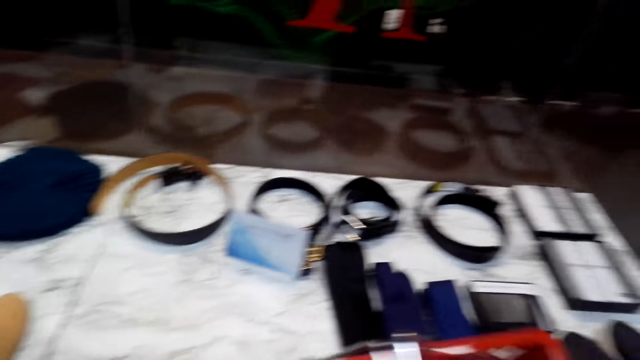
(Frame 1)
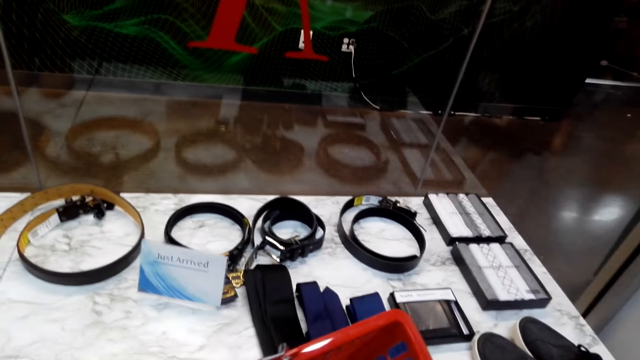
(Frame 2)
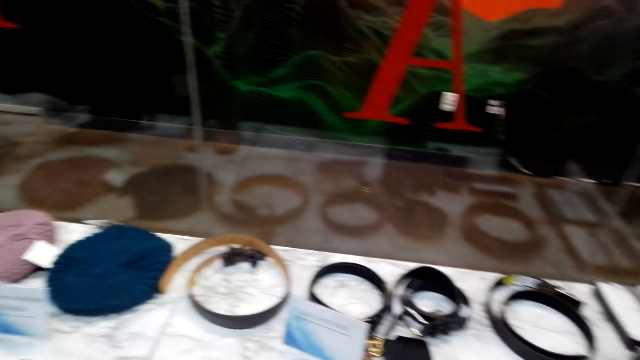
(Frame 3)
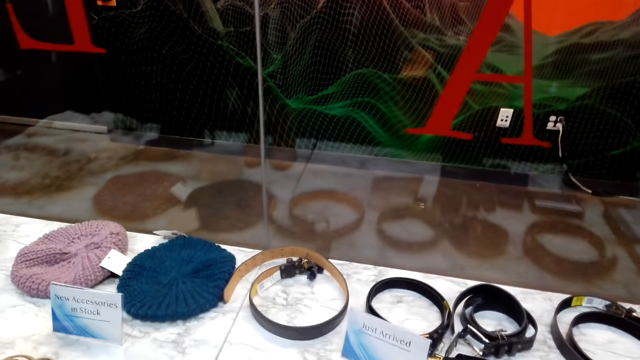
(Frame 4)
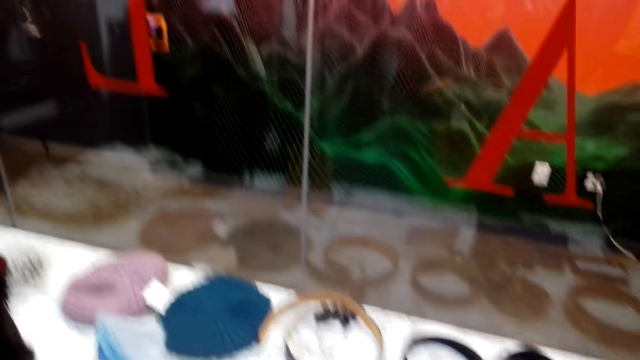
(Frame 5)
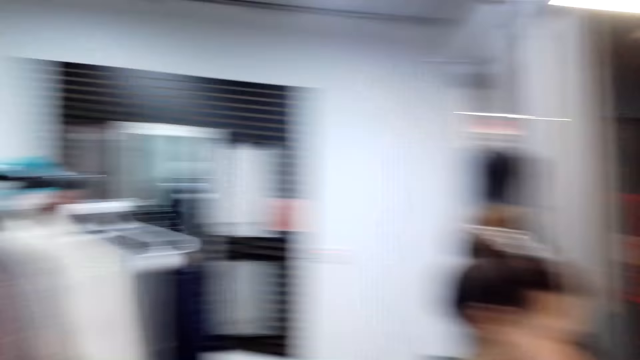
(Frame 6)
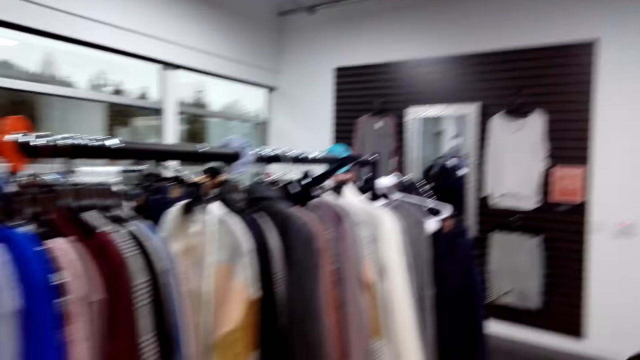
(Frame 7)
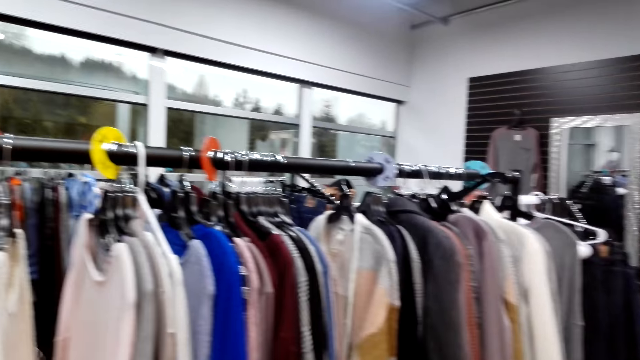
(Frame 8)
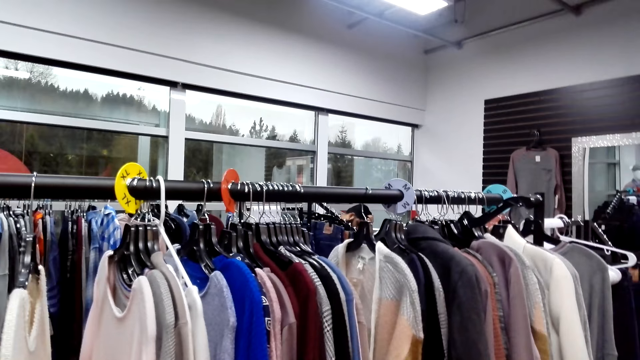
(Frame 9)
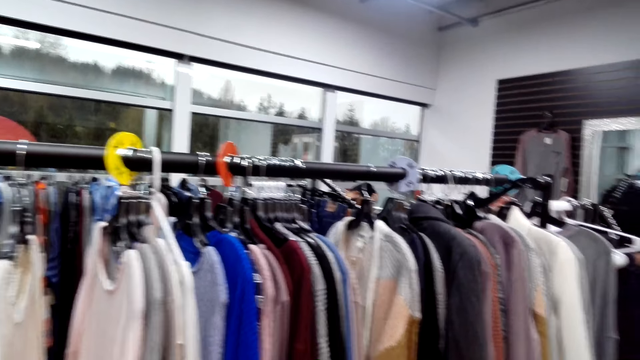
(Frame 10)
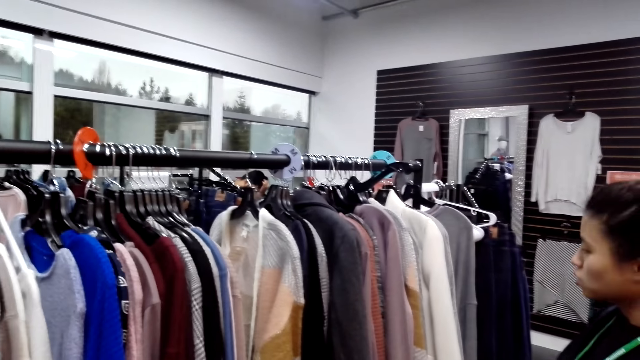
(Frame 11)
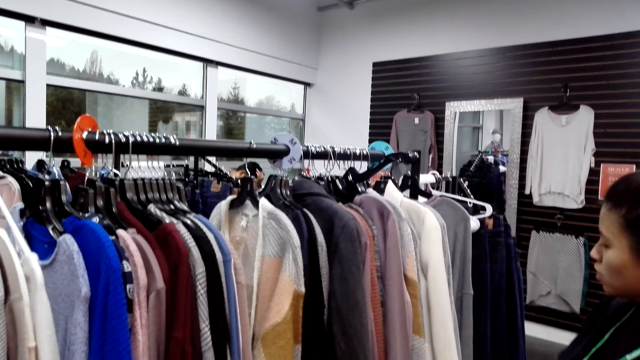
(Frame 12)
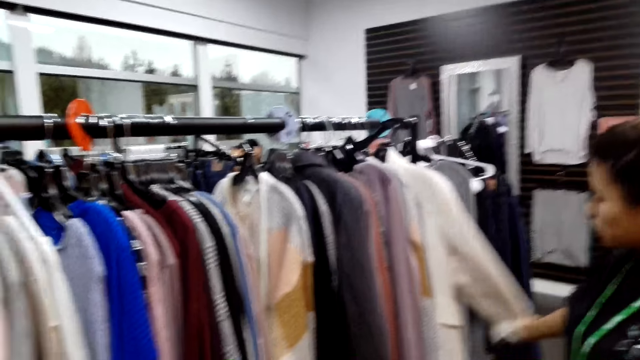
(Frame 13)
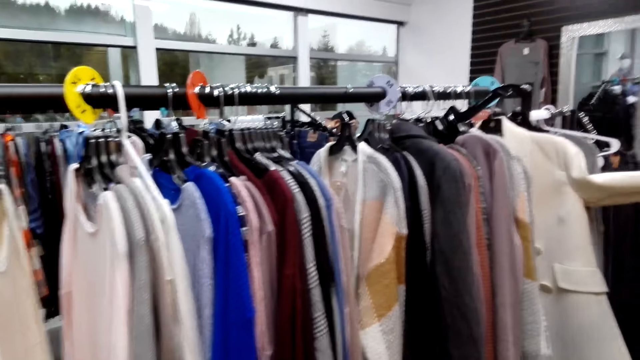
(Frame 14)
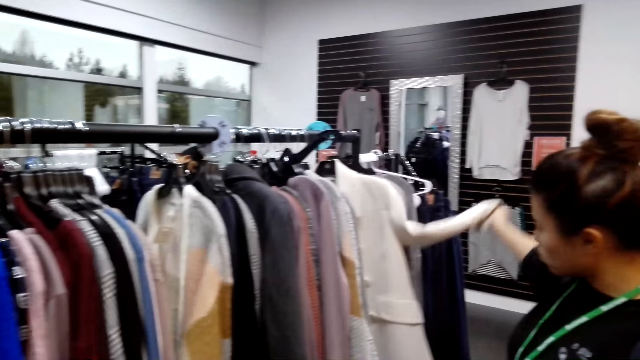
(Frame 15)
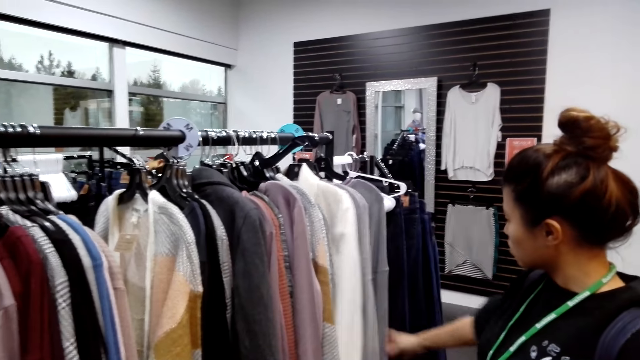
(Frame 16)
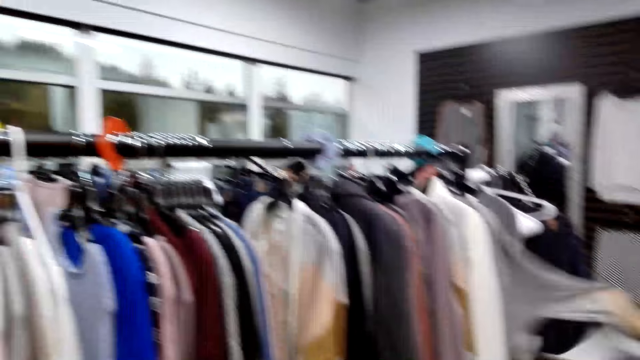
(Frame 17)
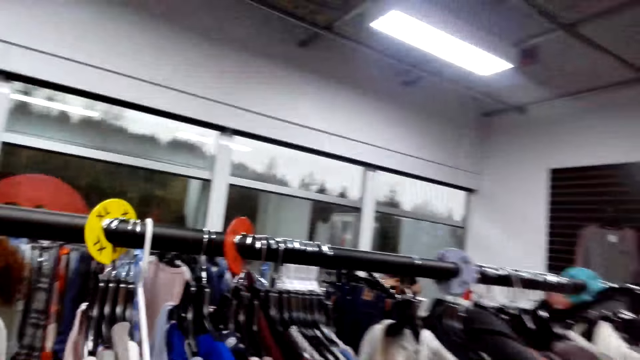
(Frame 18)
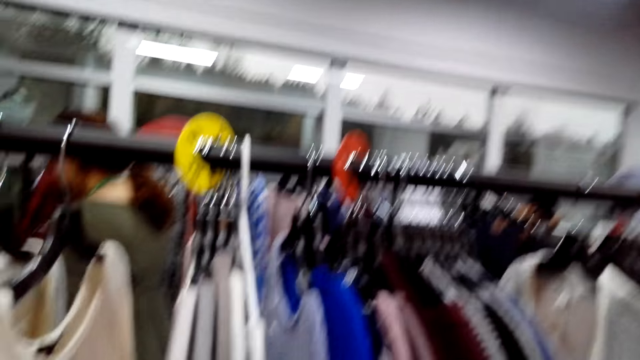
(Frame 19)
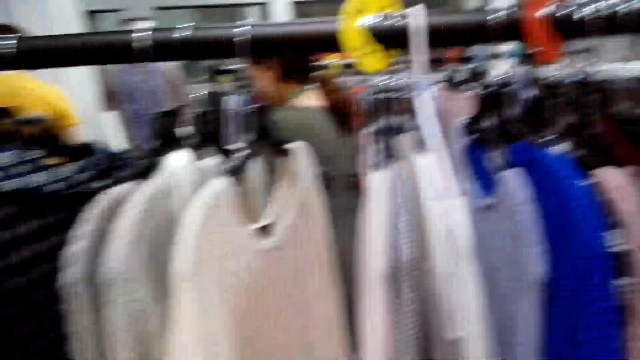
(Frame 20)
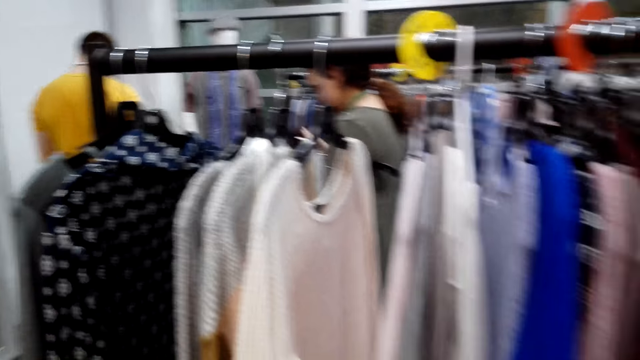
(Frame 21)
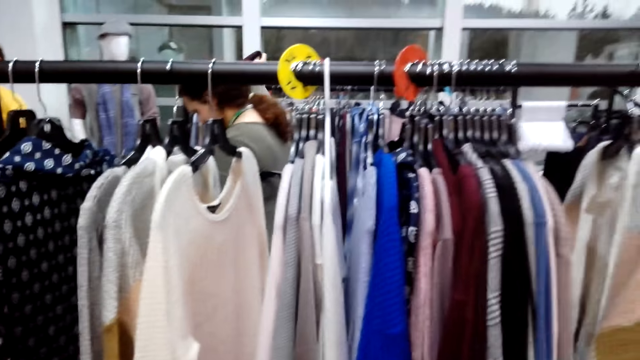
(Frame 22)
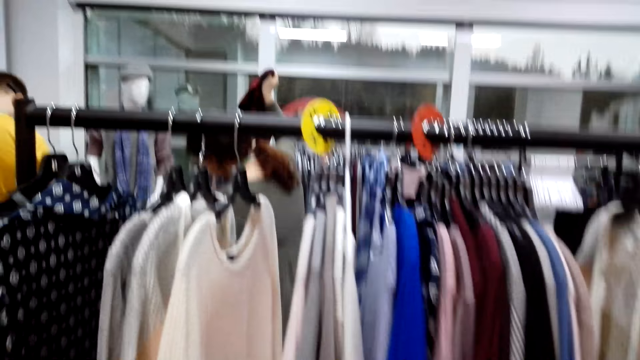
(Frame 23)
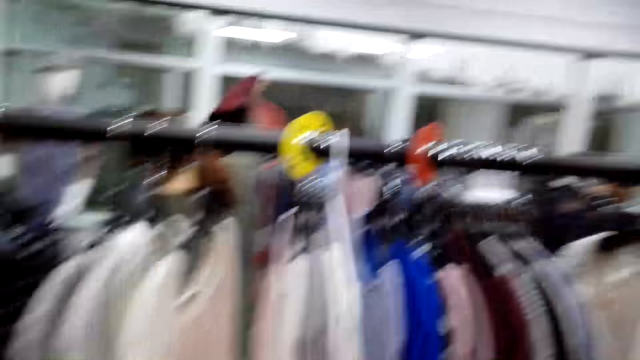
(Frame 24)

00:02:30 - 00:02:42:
The camera wearer looks around the display table. They turn to the hanging line and look around the hanging line. A woman looks at clothes. The woman lifts a blazer sleeve, and lifts a sweater sleeve. The camera wearer looks around the hanging line.

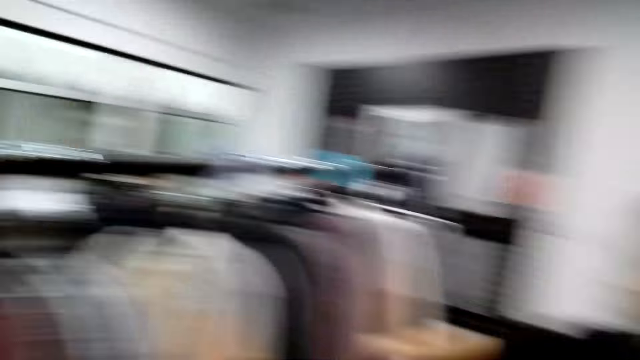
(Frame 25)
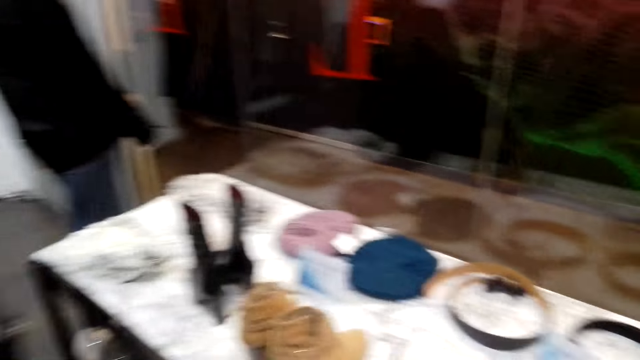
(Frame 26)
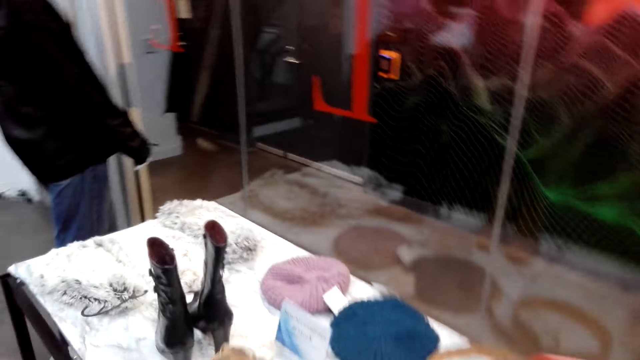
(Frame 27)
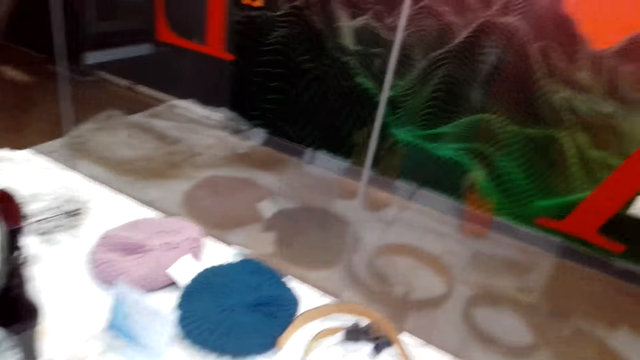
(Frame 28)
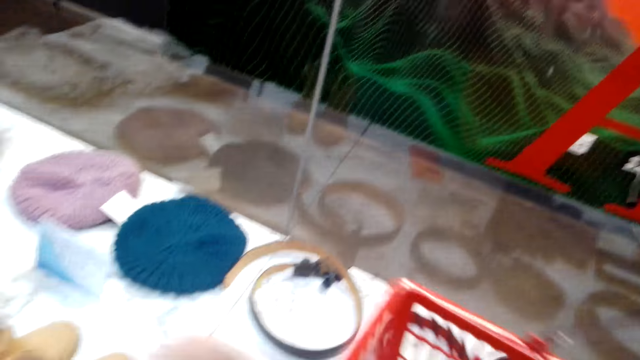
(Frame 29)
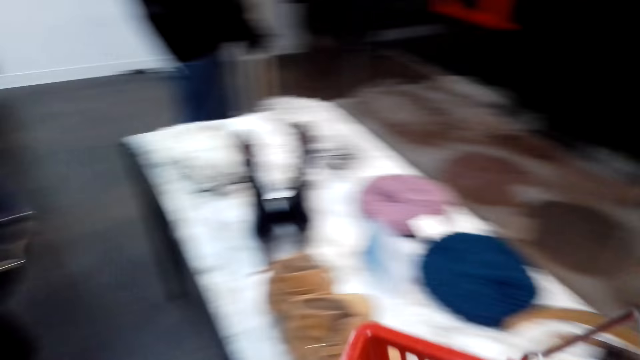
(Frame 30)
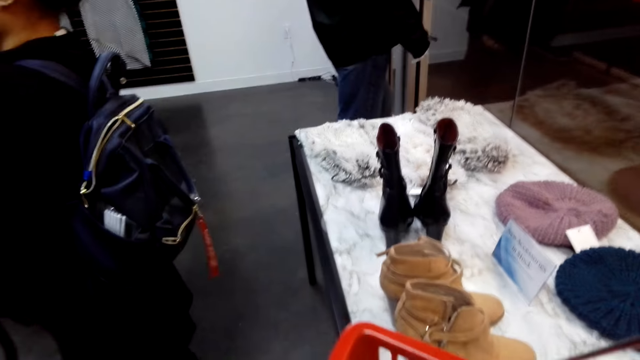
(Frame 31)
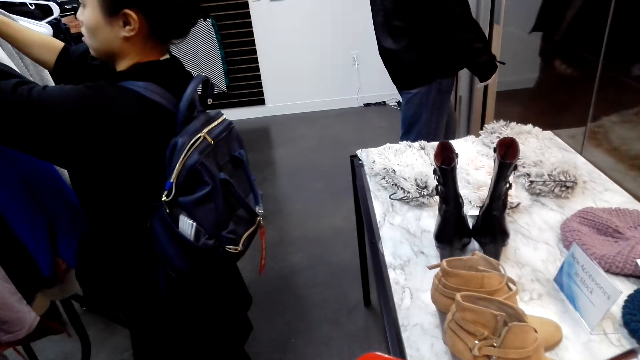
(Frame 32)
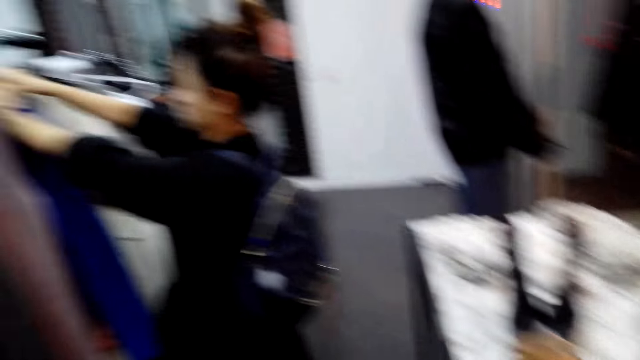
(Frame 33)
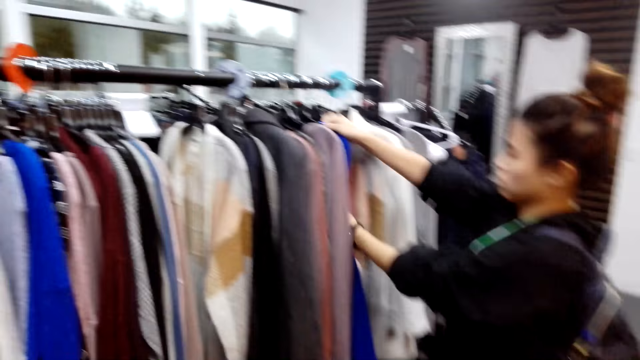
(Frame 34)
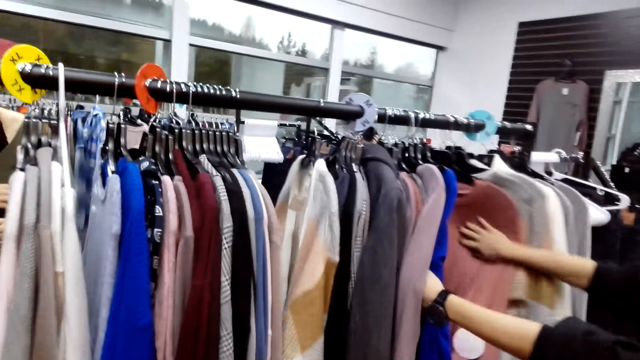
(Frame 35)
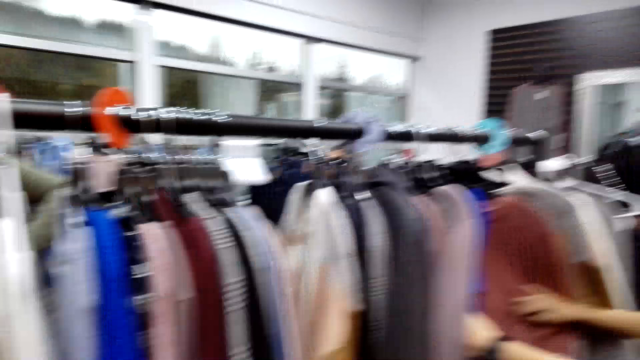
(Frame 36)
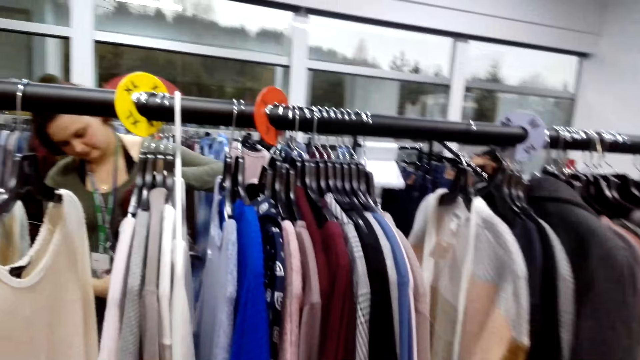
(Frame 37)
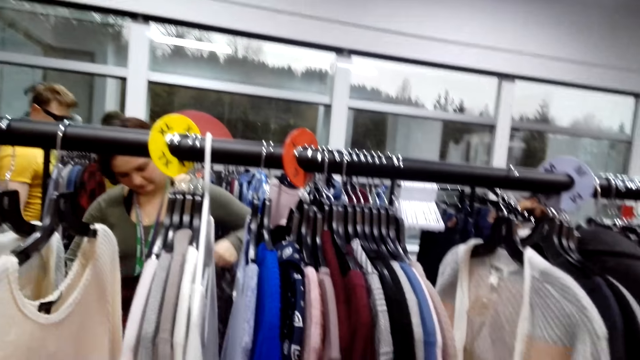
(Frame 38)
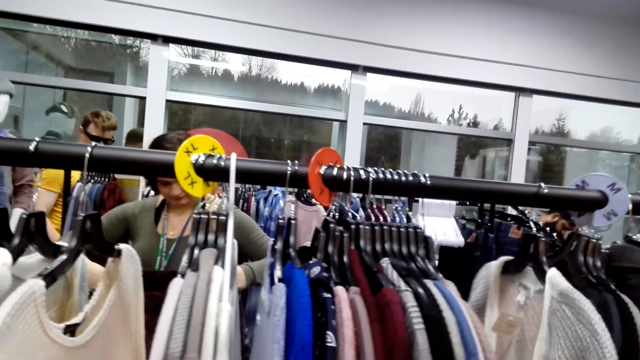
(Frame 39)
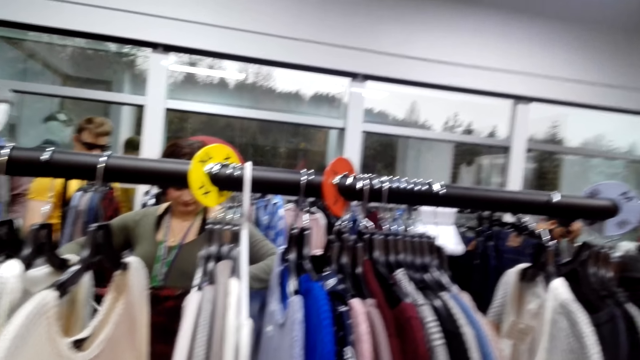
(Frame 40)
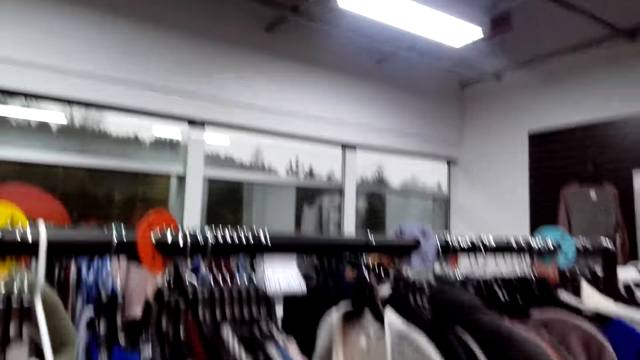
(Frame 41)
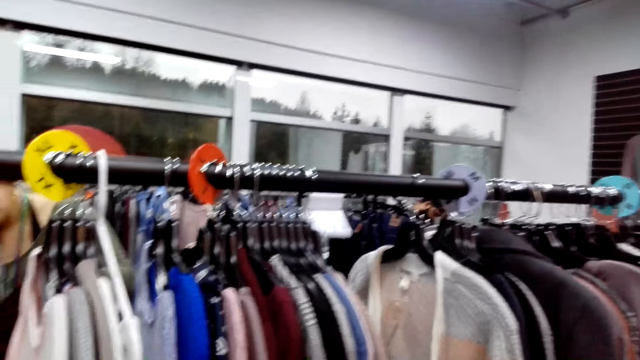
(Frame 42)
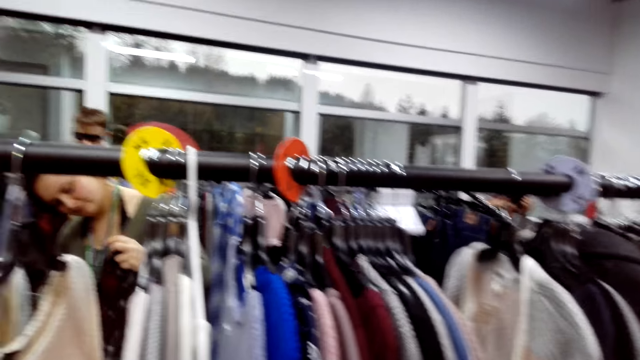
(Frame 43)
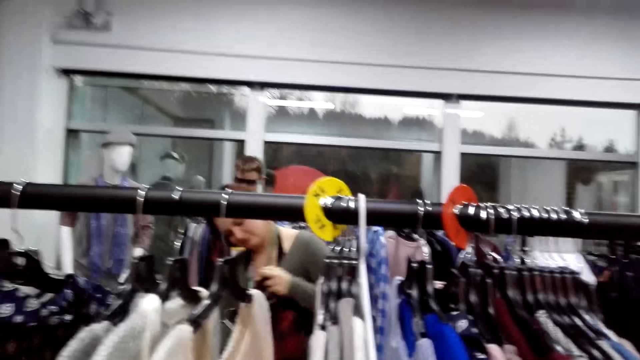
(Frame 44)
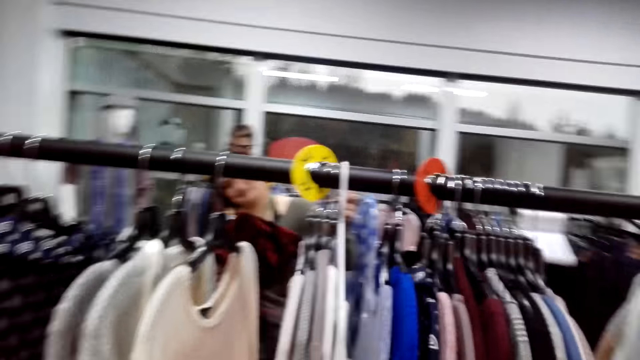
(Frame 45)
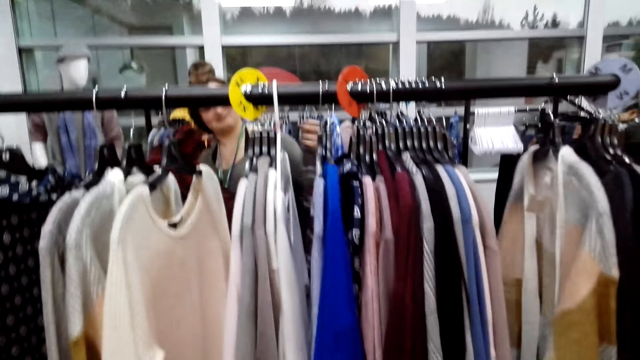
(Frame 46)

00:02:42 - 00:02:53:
The camera wearer looks around the display table. They pick a basket from the display table. A woman touches cloths on a hanging line. The camera wearer looks at another person.
